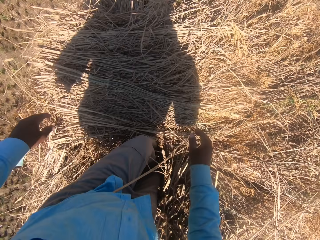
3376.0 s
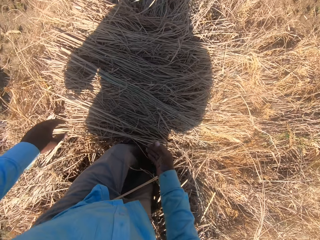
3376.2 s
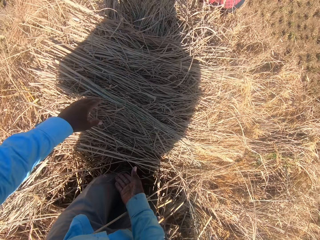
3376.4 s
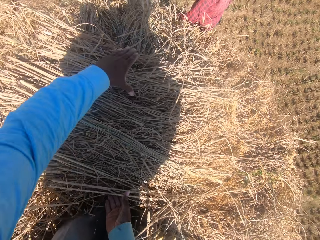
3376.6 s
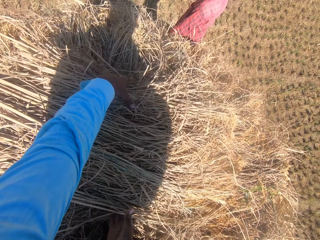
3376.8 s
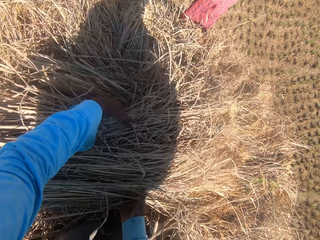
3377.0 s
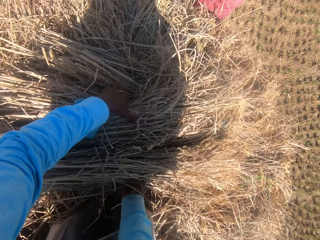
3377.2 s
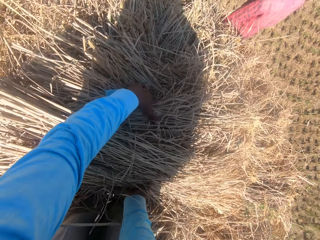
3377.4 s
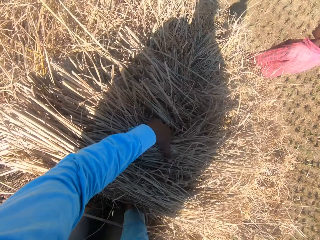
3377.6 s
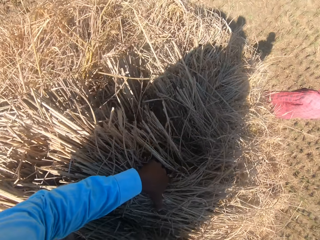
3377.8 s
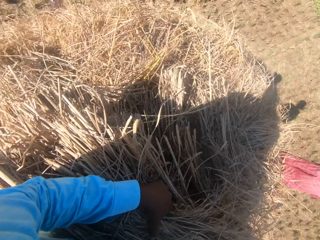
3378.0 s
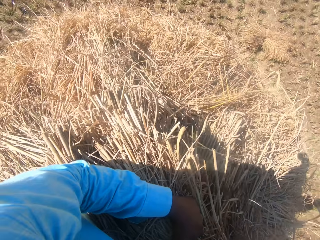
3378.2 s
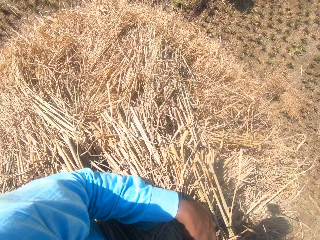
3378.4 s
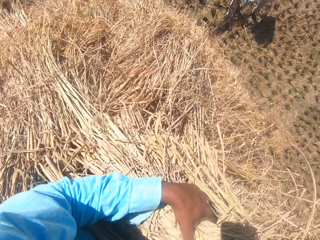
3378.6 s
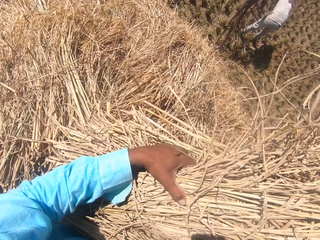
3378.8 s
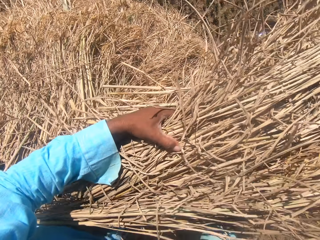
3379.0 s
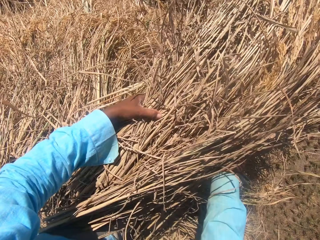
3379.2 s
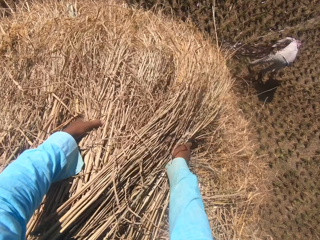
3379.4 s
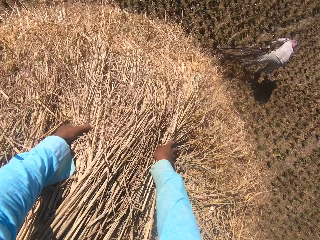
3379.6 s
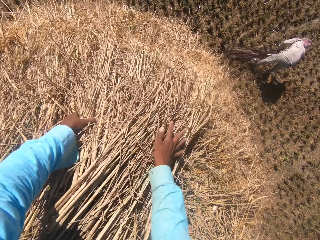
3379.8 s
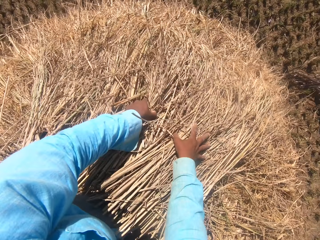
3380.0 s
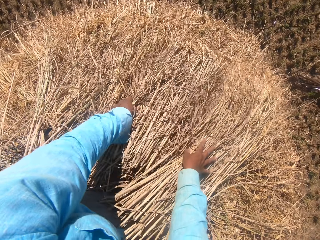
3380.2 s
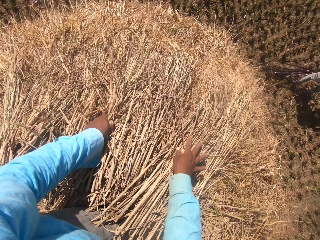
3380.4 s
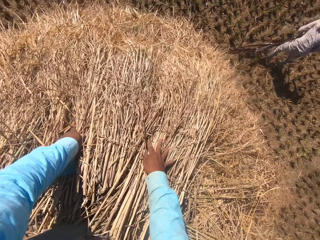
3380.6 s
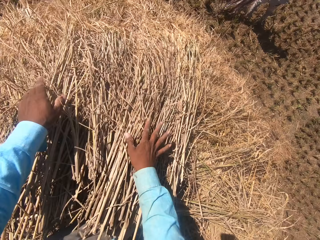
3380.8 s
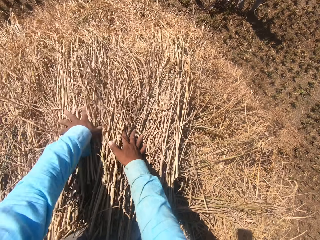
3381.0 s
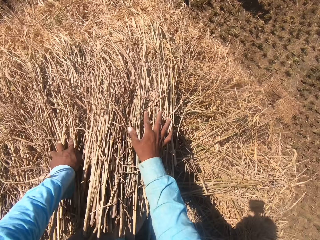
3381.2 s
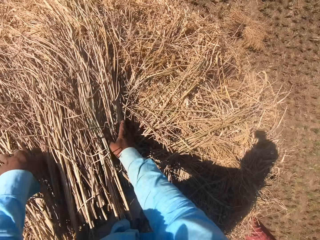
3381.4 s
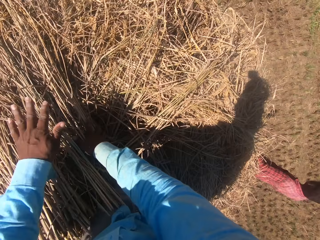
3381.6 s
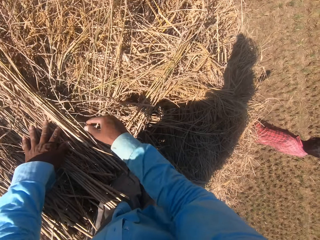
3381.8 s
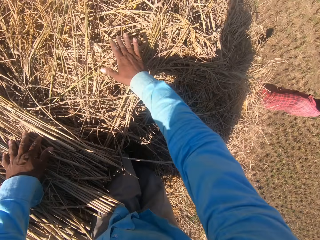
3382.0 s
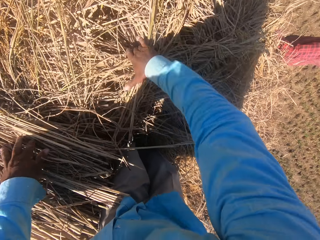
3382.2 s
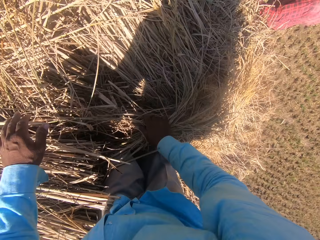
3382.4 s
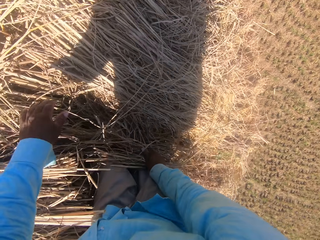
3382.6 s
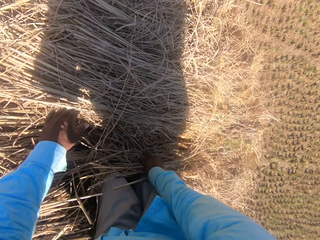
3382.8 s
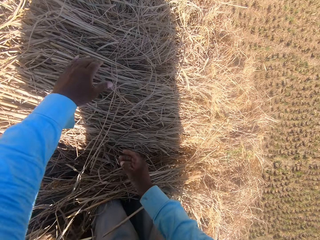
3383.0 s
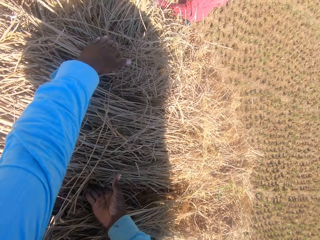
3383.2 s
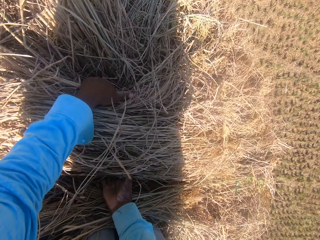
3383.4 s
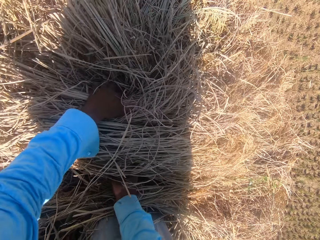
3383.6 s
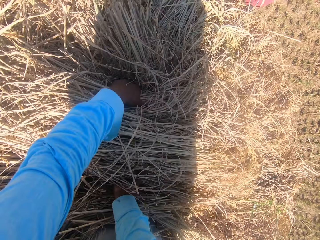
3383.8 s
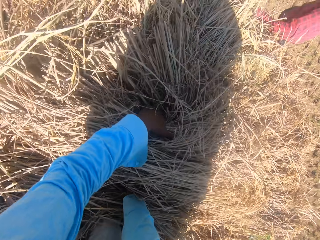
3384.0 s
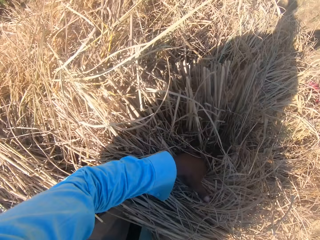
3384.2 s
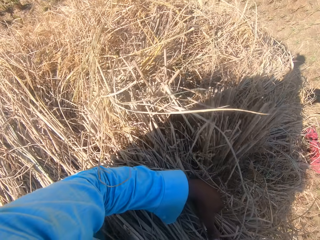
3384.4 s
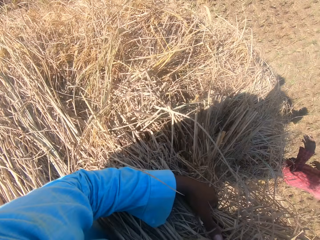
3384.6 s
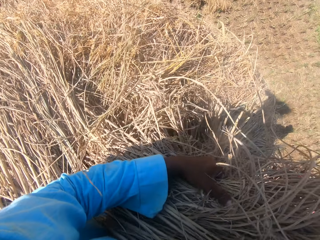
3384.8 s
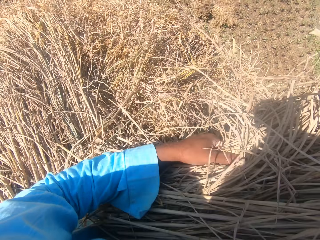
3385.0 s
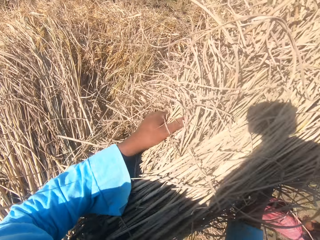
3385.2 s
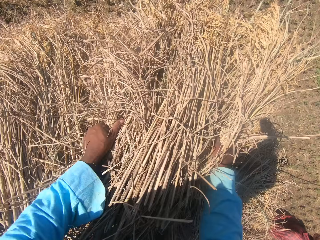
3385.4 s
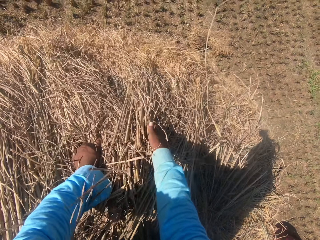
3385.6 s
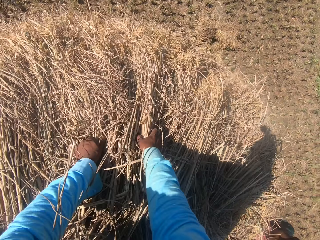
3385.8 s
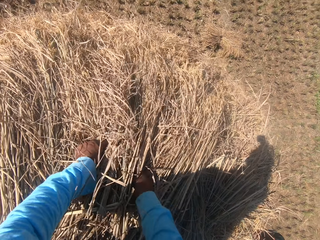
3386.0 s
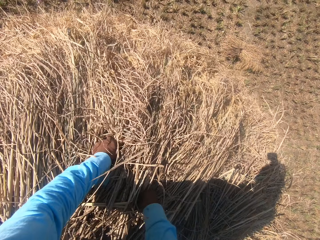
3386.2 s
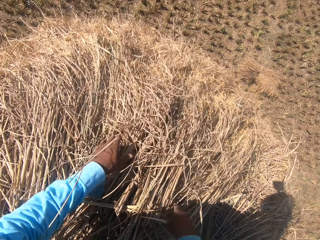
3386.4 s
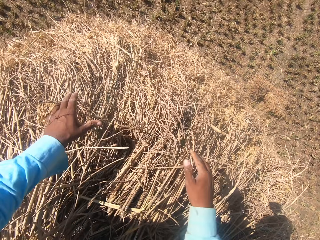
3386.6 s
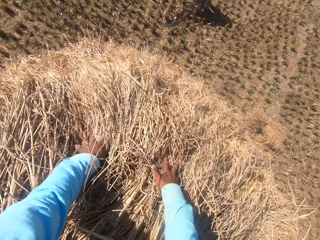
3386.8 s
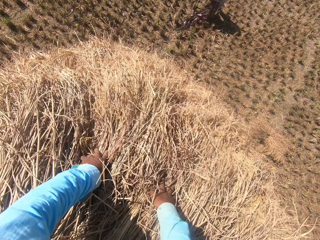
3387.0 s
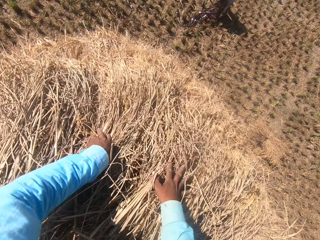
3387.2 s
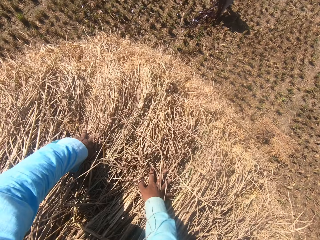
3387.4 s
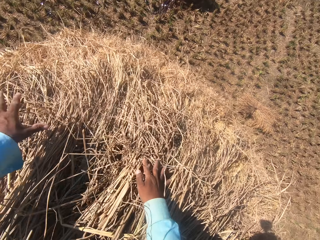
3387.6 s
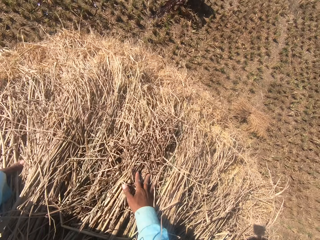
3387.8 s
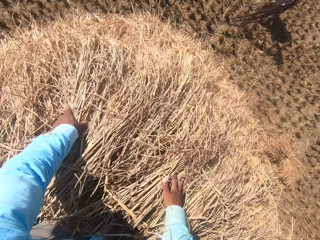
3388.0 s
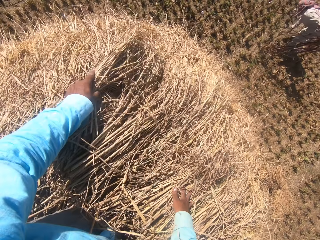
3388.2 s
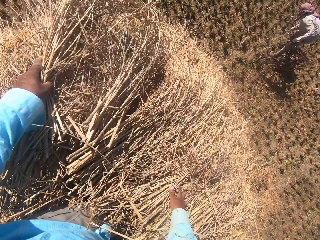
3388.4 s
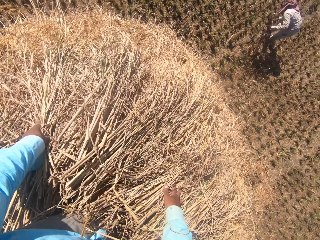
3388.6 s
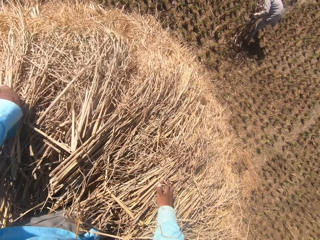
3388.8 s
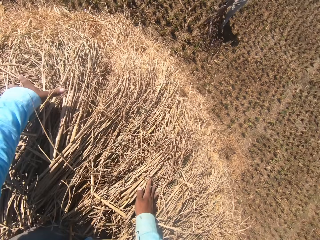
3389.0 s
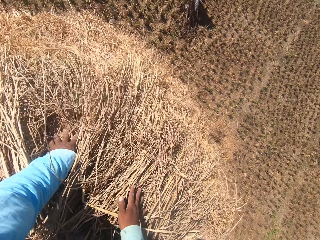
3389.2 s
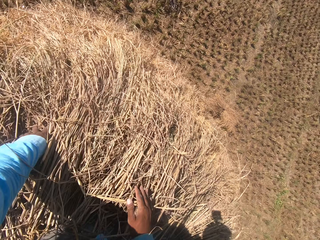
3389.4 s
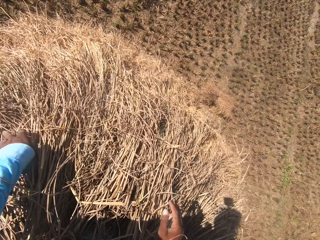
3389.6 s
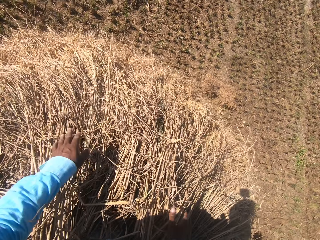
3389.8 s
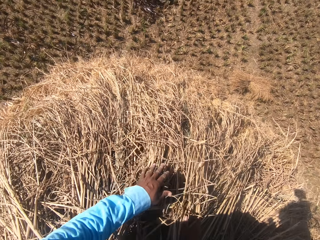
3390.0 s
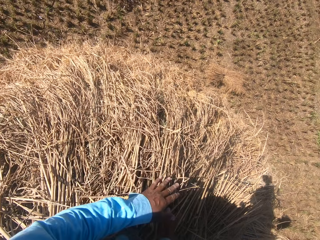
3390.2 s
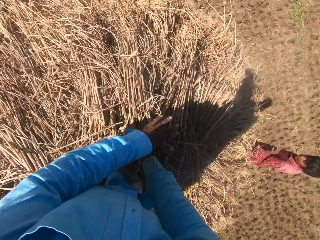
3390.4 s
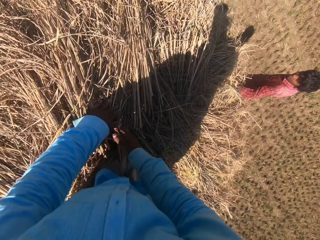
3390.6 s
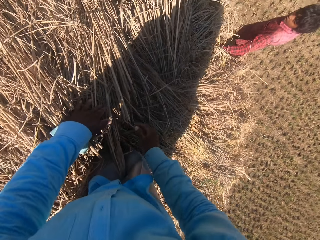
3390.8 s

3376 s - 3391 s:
The camera wearer picks up a bunch of grass with hands from the ground. They put down the bunch of grass with hands on the ground. They adjust the bunch of grass on the ground. They pick up the bunch of grass with hands from the ground. They put down the bunch of grass with hands on the ground. A man tidies the stack ropes on the field. The camera wearer converses with another man. They adjust the bunch of grass on the ground.

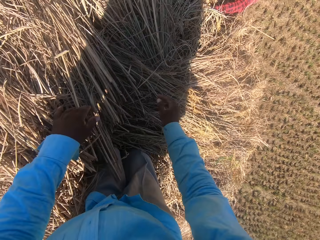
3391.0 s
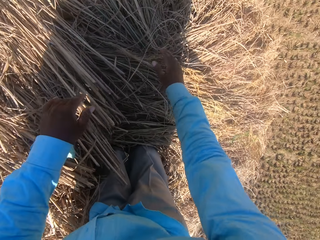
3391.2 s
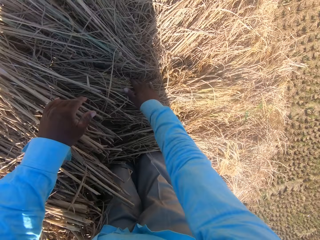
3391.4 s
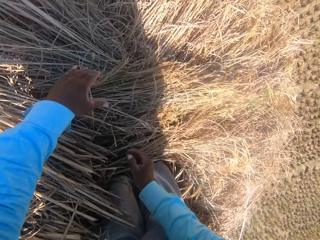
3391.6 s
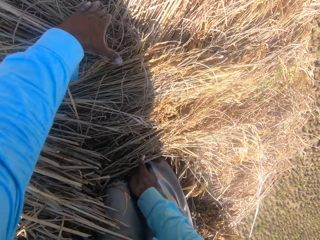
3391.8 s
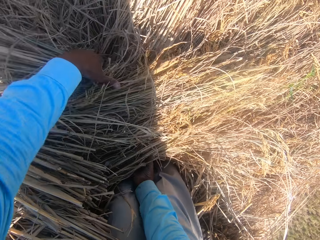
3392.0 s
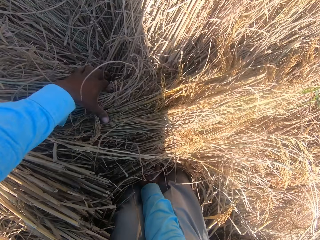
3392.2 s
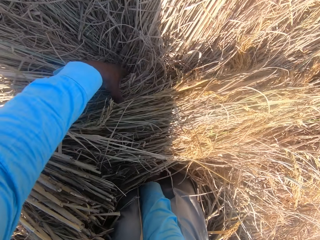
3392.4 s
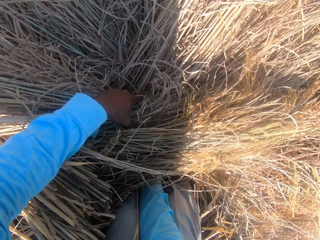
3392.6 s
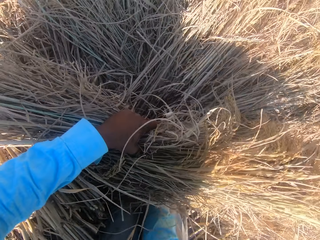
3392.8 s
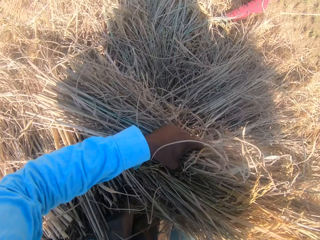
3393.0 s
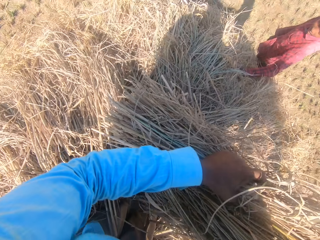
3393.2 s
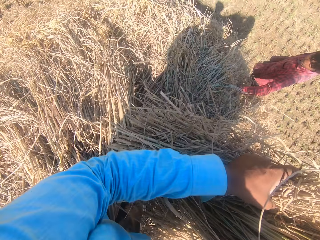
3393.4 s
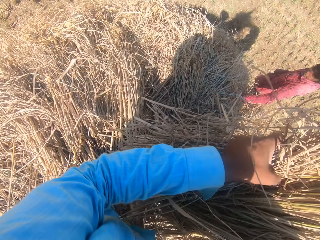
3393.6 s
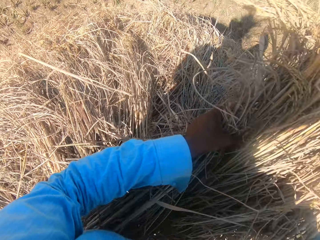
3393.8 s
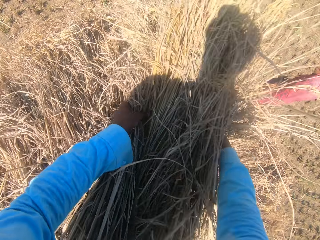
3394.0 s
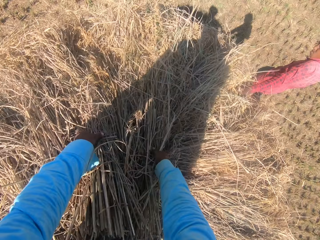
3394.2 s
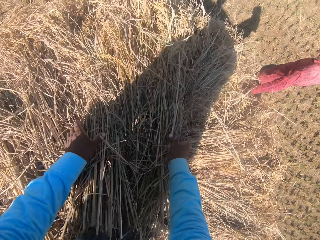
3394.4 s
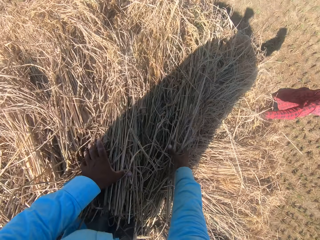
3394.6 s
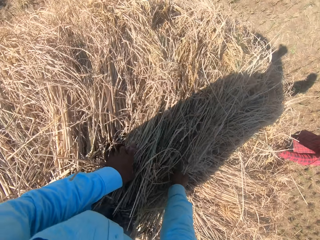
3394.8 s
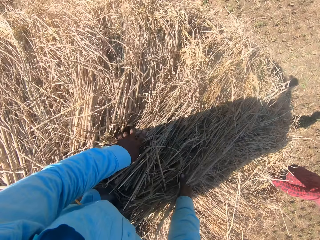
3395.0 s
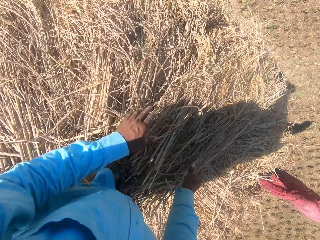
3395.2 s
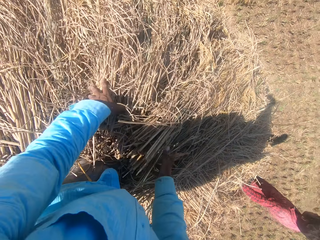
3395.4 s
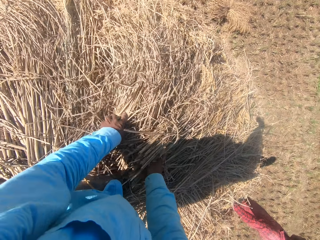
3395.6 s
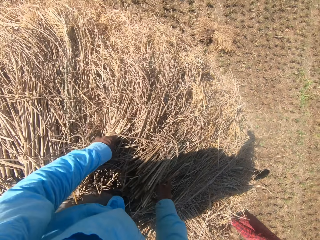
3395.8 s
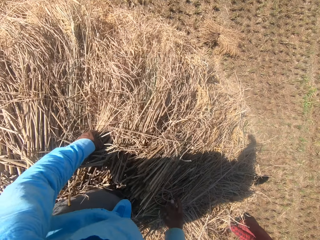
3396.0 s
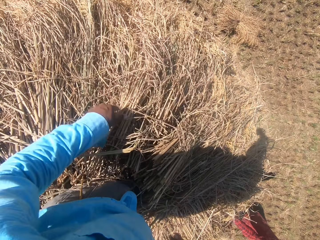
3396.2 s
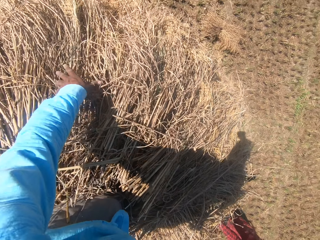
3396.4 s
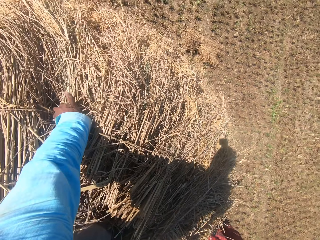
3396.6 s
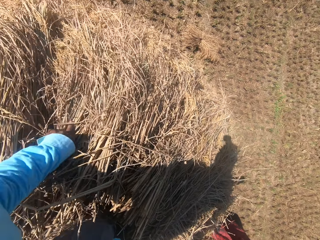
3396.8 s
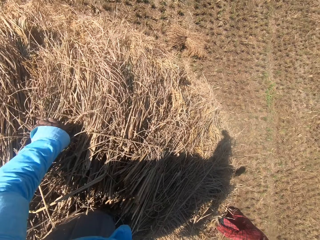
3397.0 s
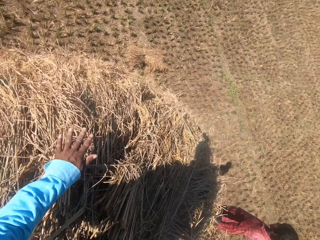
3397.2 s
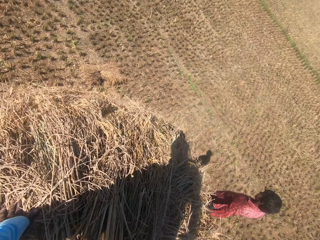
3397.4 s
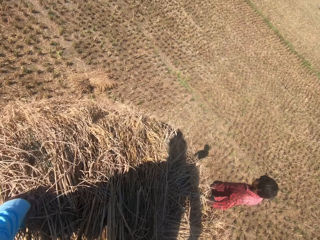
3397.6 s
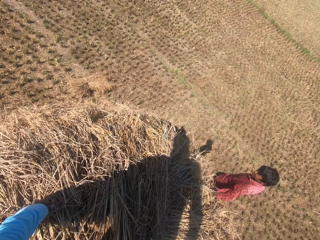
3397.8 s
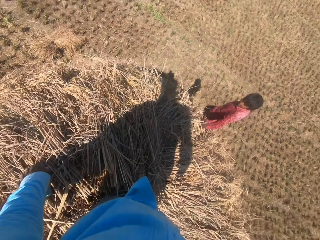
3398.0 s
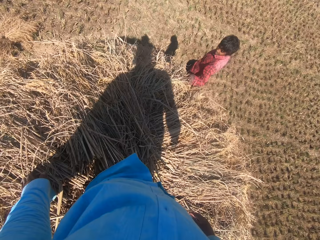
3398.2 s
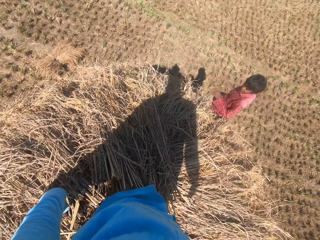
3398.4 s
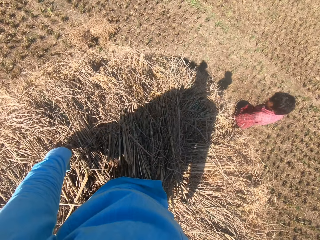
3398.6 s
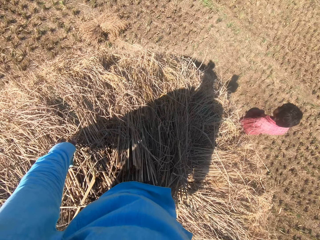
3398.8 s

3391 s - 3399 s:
The camera wearer picks up a bunch of grass with hands from the ground and puts down the bunch of grass with hands on the ground. They arrange the stack of dried grass straws on the heap and look around the heap of dried grass straws.
